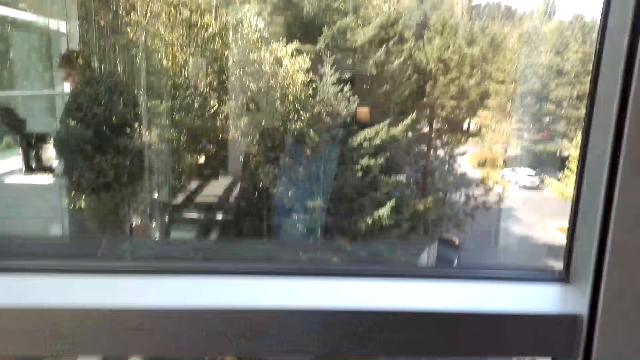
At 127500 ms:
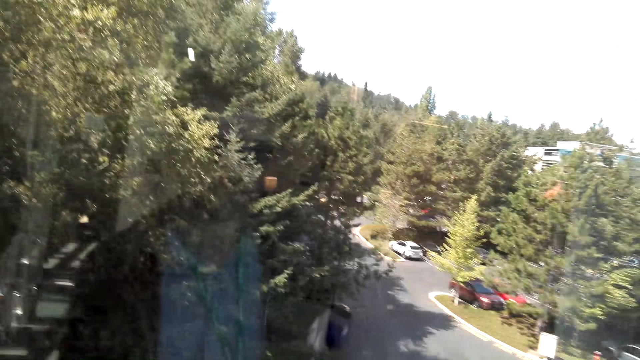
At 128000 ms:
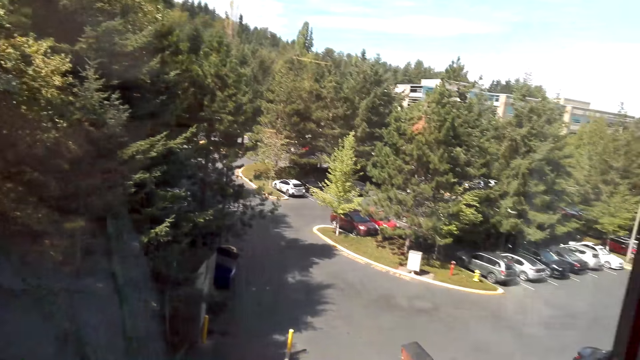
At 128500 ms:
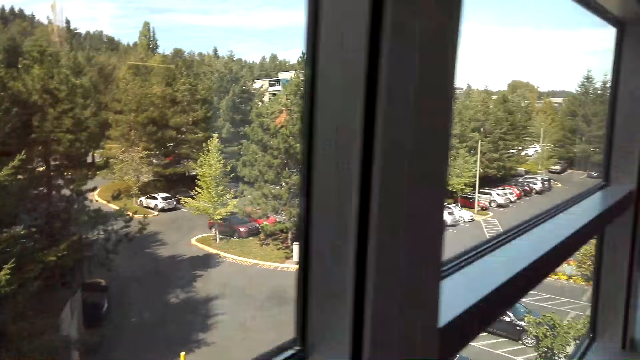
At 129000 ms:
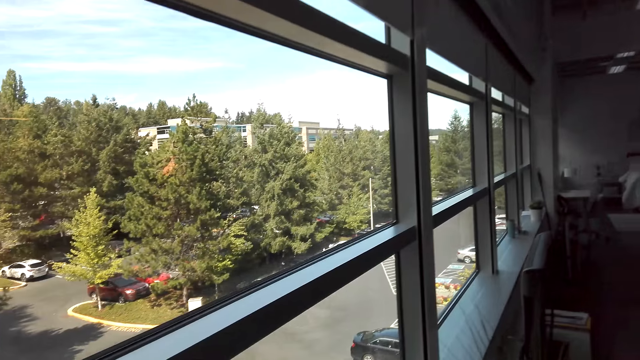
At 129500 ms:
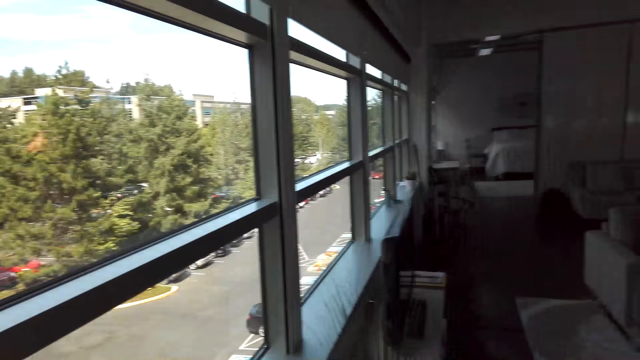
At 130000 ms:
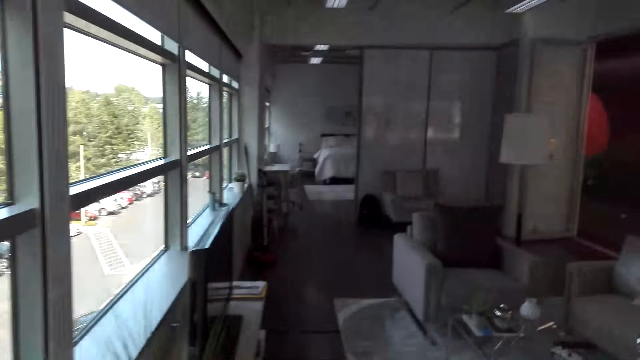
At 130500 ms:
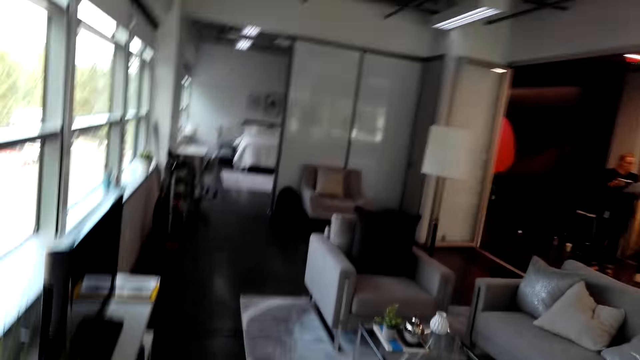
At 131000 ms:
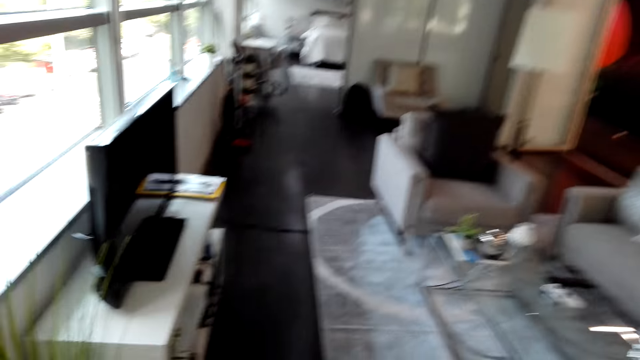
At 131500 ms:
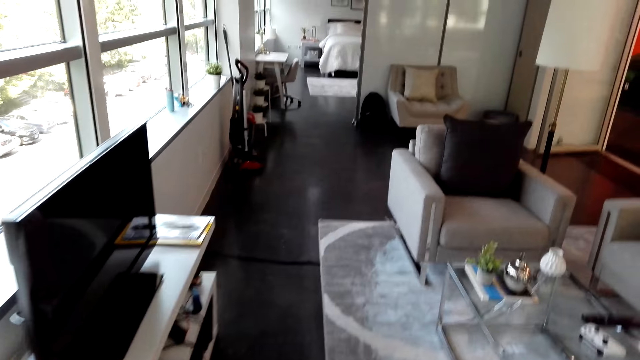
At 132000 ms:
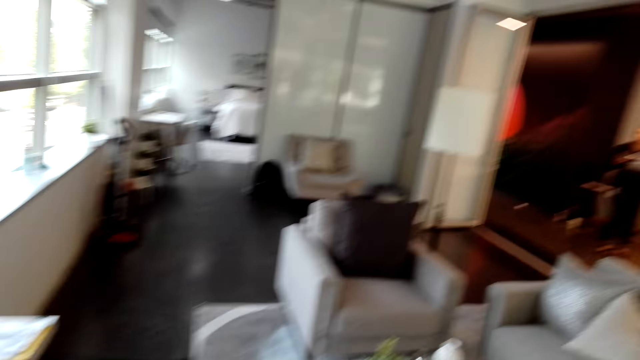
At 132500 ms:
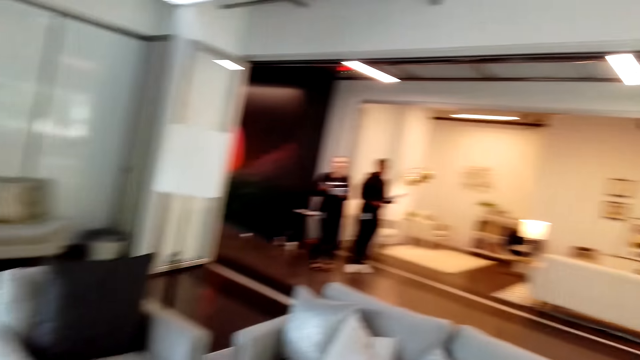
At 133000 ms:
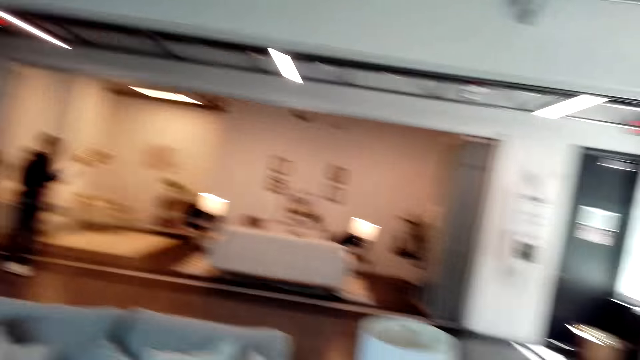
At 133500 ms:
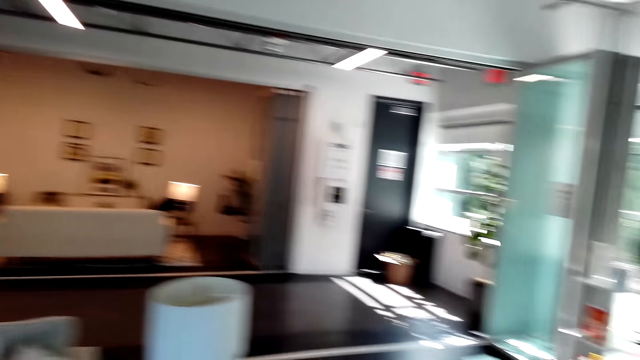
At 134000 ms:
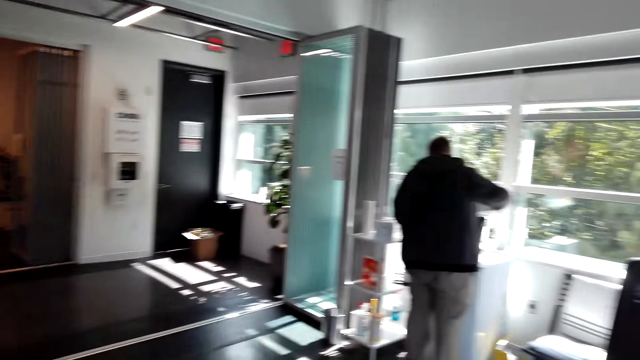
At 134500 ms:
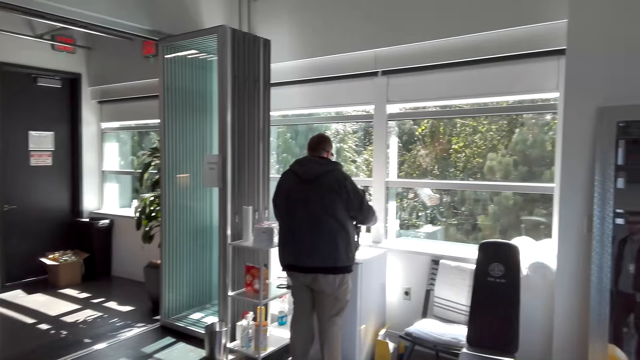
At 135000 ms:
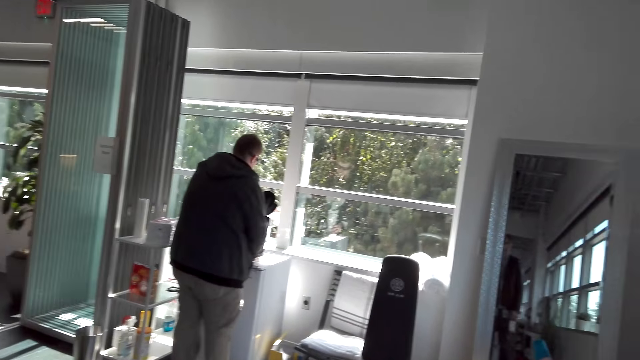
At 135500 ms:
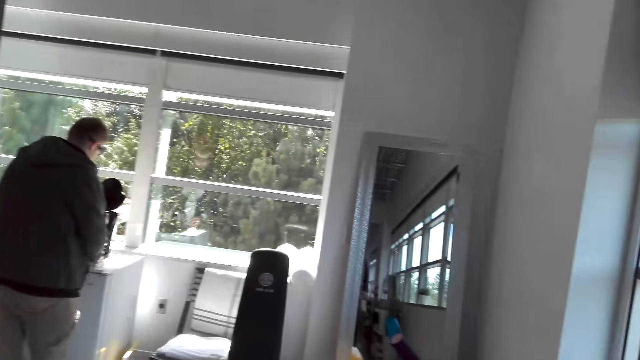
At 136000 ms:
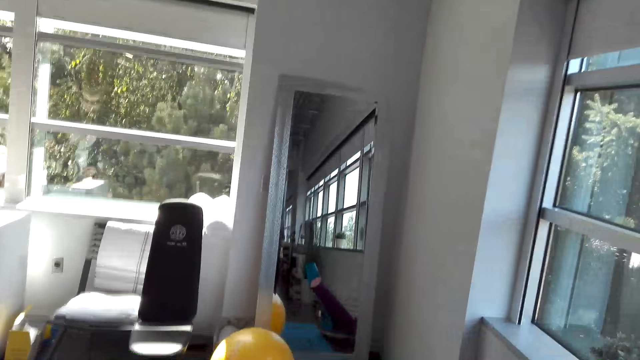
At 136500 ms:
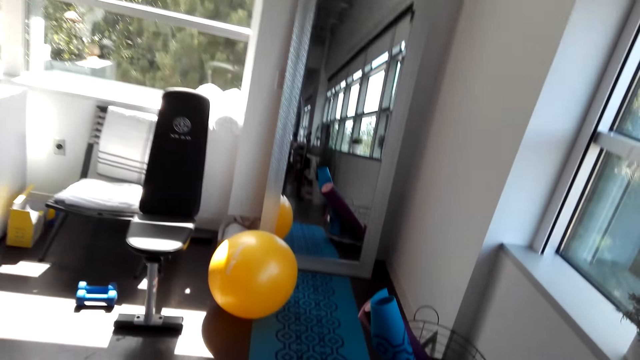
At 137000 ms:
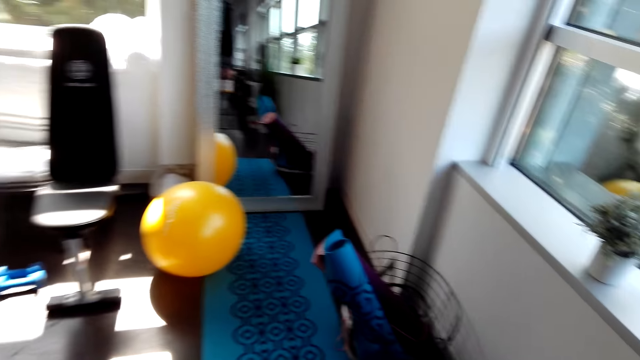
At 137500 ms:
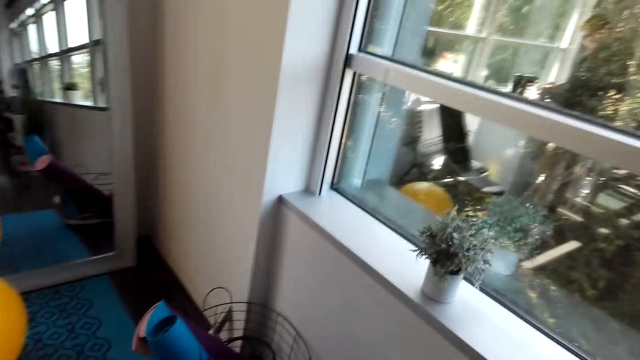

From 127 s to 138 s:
The camera wearer talks with the man. They turn around. They look around the house. A lady talks with the man. The camera wearer turns around.

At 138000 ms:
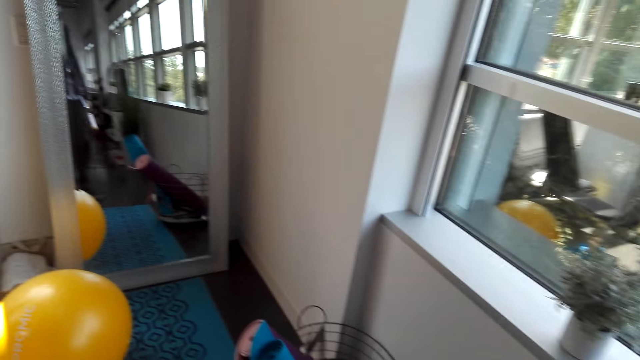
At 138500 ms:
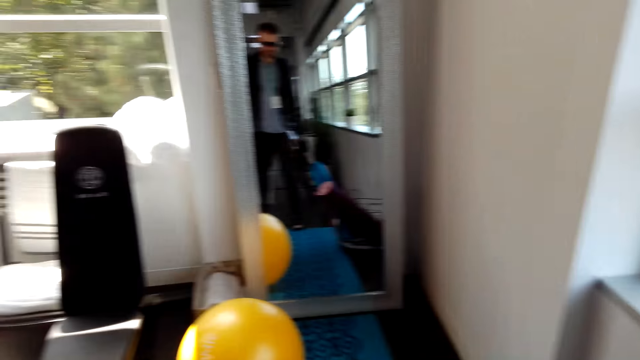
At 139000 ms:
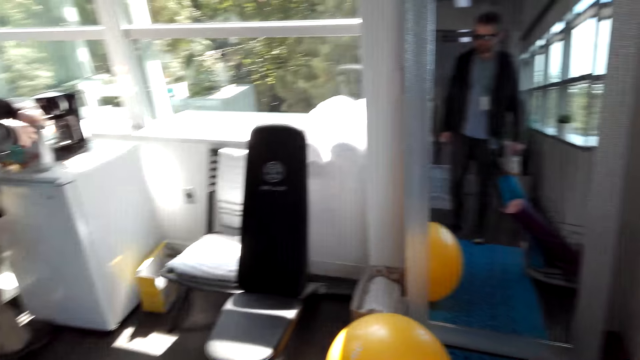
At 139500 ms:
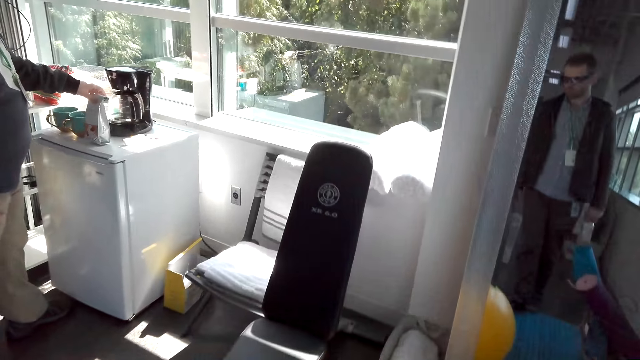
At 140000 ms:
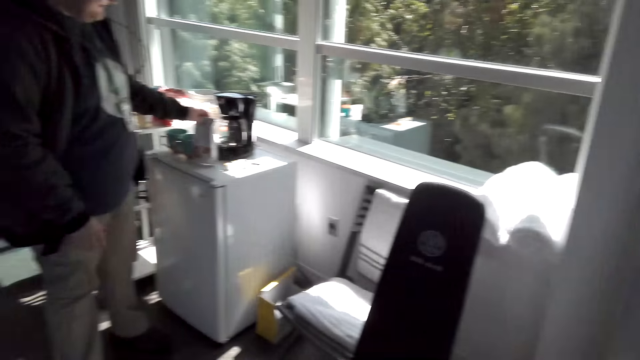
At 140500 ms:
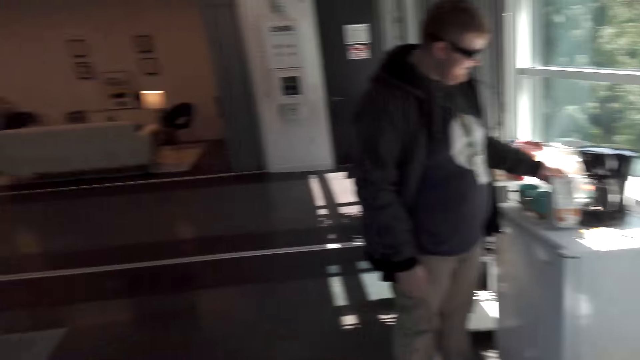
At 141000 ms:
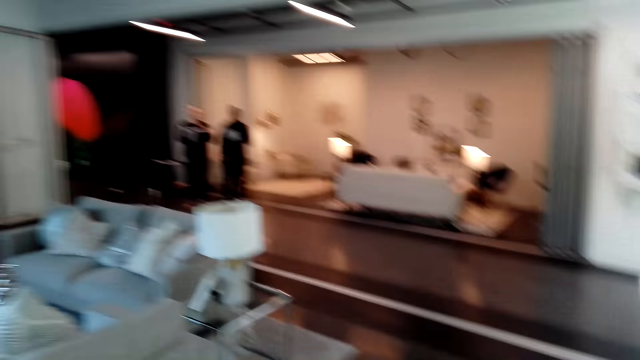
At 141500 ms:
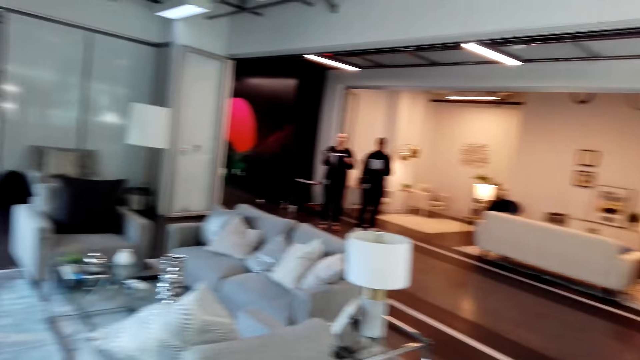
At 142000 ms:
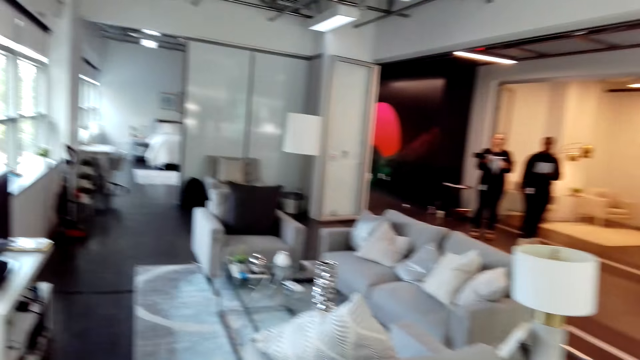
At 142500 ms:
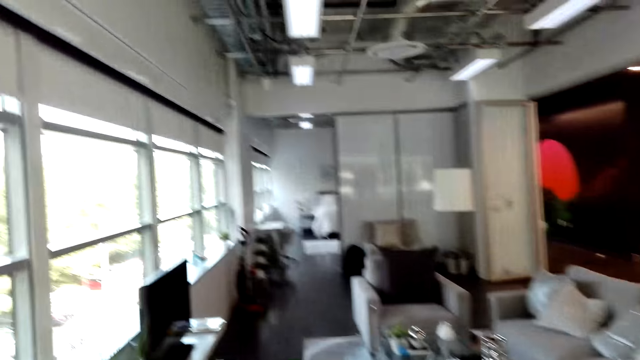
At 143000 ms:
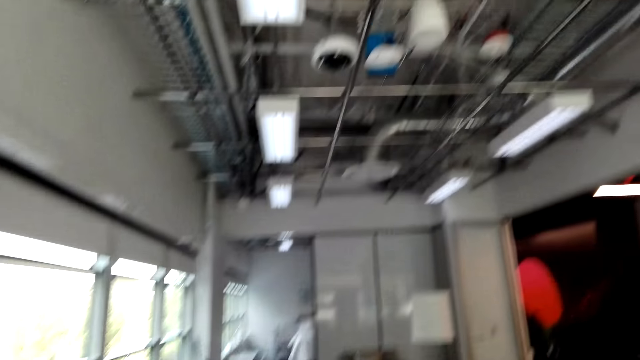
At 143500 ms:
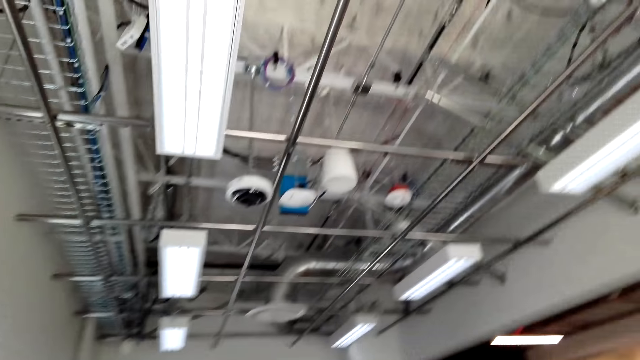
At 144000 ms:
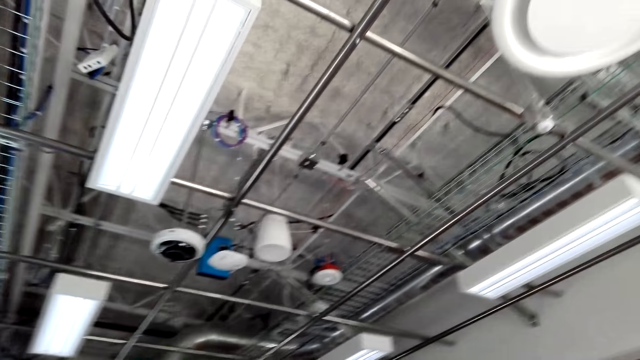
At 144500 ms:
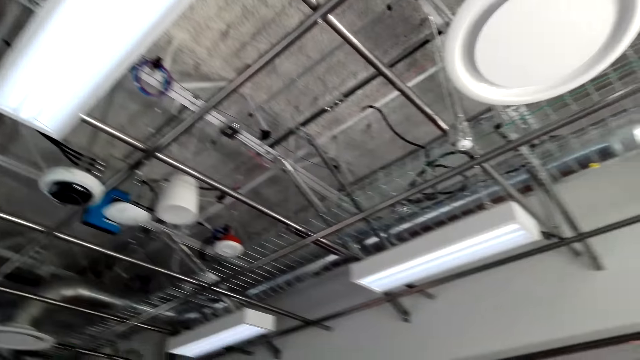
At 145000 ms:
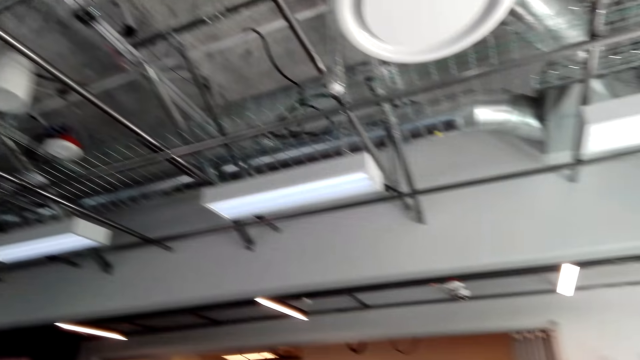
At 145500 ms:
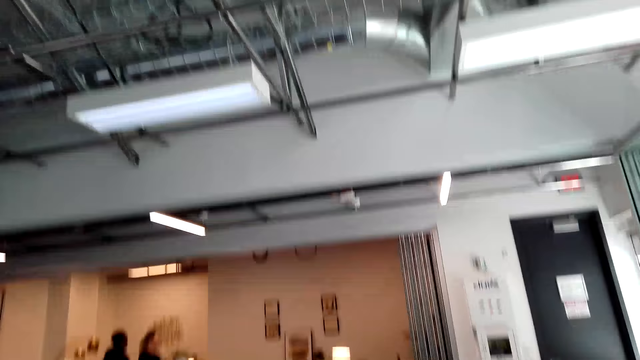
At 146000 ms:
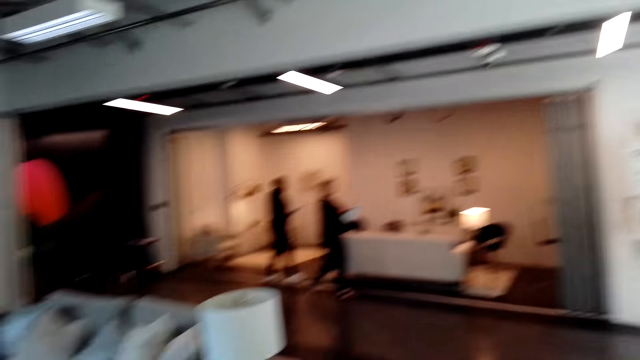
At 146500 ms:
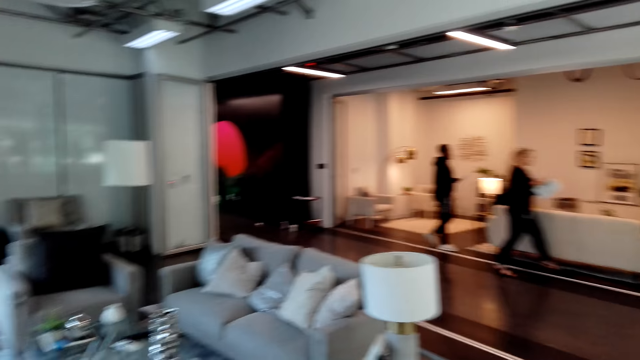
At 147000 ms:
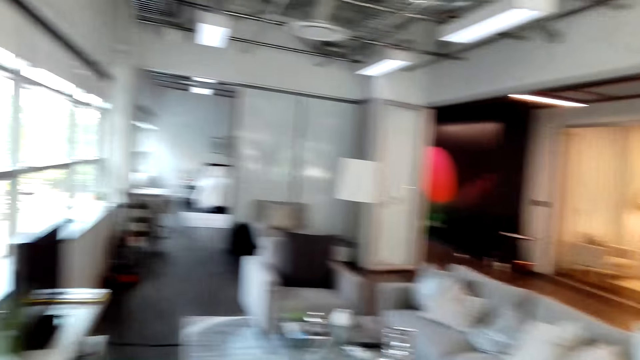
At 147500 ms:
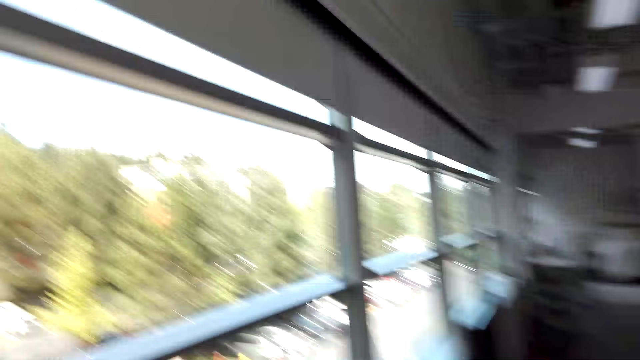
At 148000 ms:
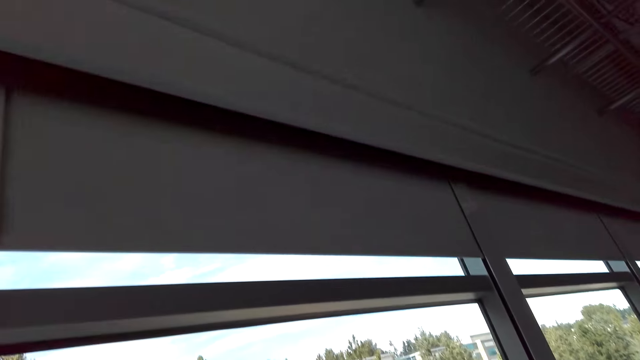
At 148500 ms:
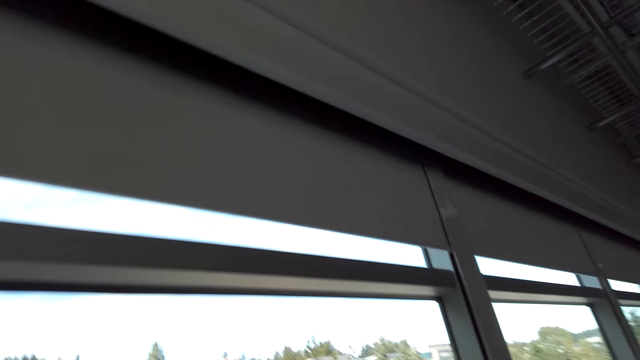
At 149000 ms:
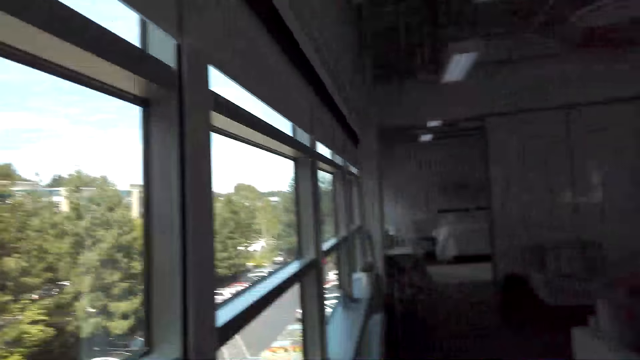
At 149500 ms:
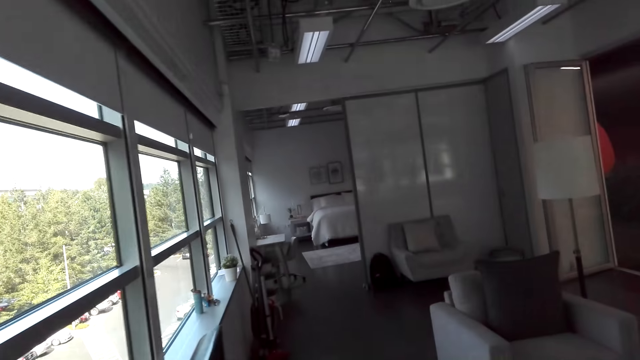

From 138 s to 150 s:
The camera wearer turns around, looks upwards, and looks around. The lady talks with the man. The camera wearer talks with the man.
